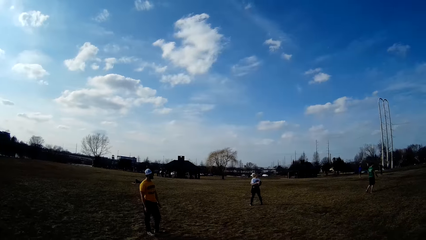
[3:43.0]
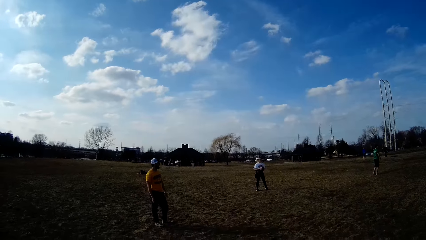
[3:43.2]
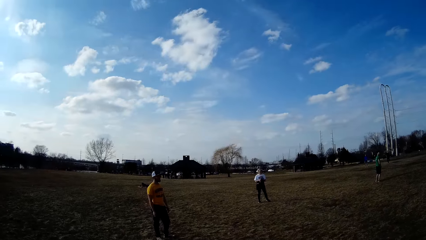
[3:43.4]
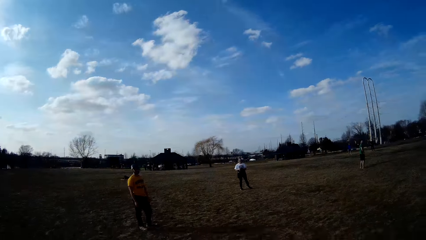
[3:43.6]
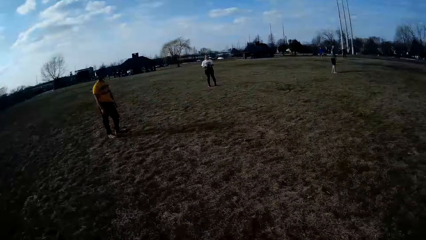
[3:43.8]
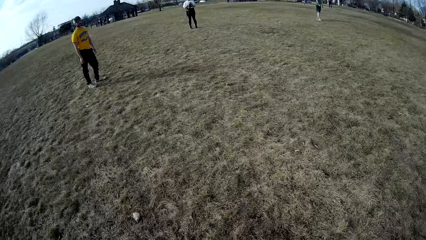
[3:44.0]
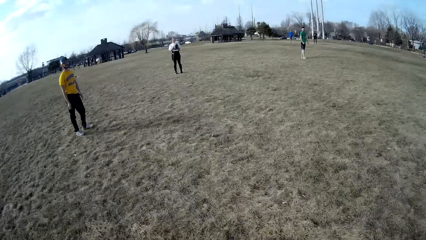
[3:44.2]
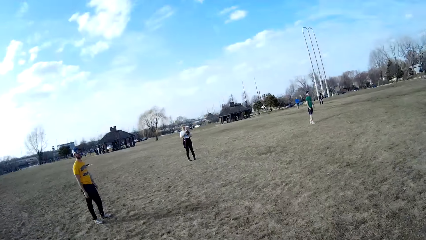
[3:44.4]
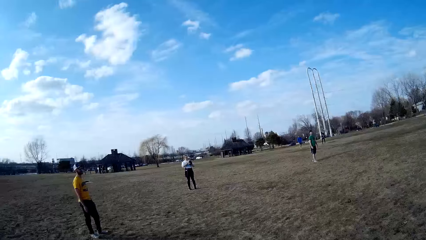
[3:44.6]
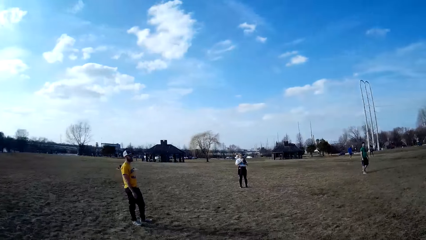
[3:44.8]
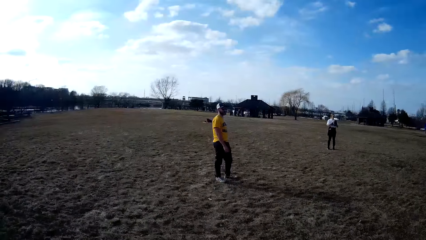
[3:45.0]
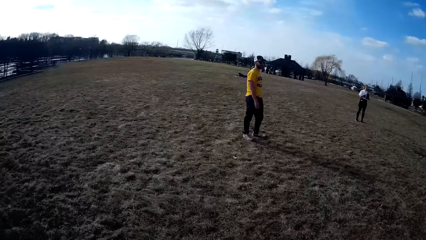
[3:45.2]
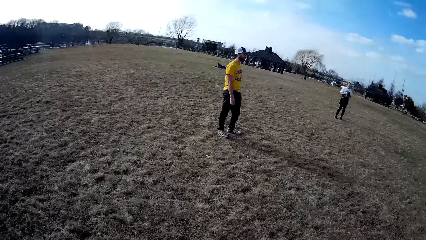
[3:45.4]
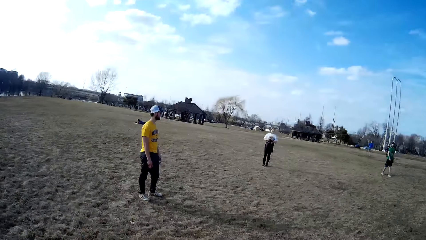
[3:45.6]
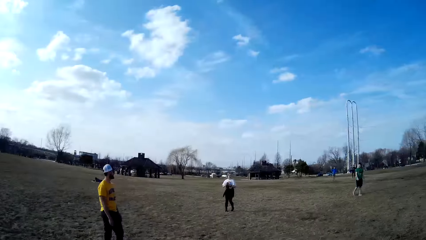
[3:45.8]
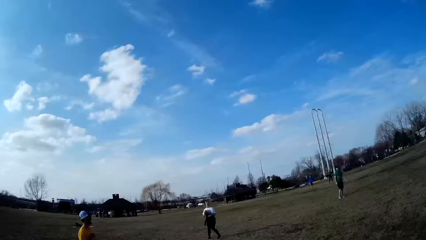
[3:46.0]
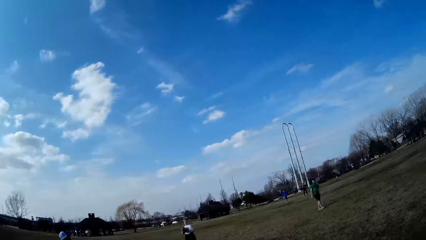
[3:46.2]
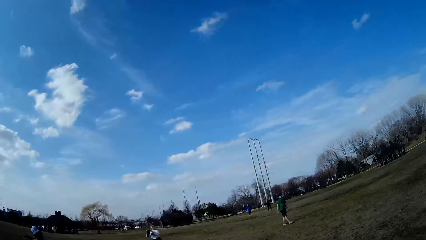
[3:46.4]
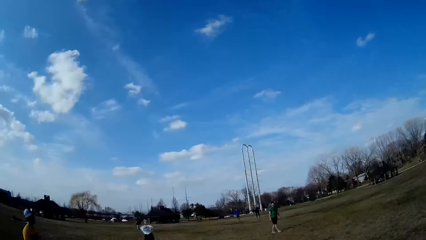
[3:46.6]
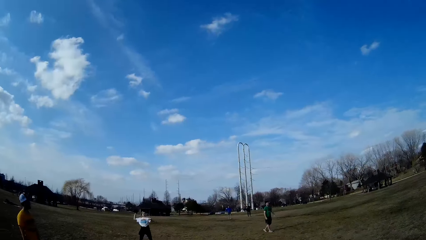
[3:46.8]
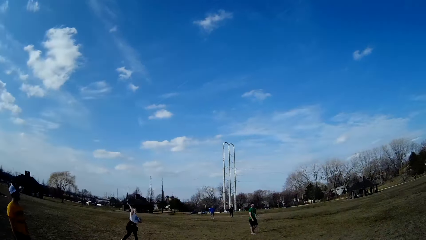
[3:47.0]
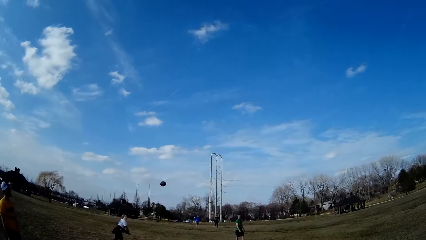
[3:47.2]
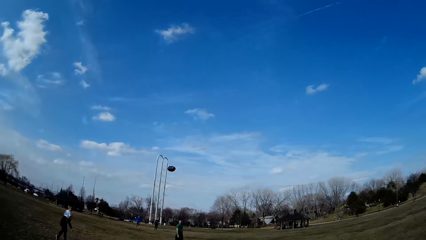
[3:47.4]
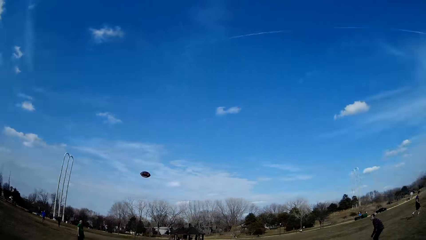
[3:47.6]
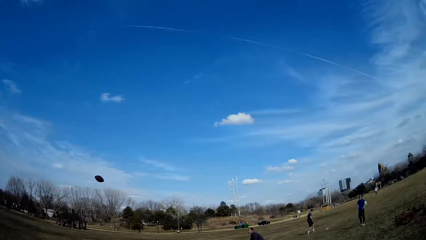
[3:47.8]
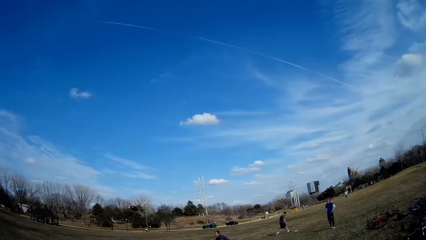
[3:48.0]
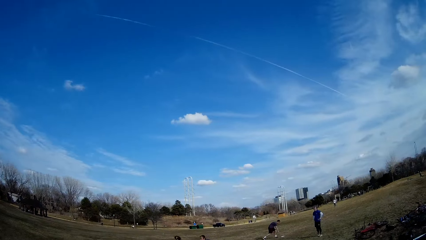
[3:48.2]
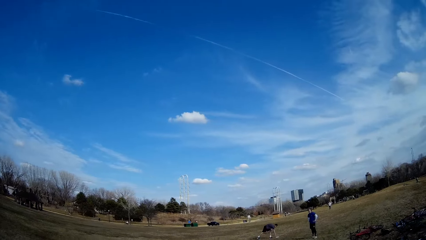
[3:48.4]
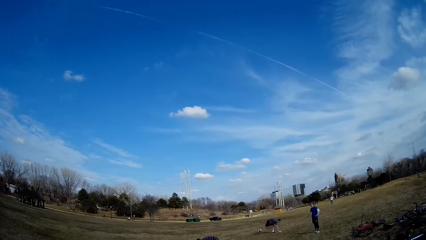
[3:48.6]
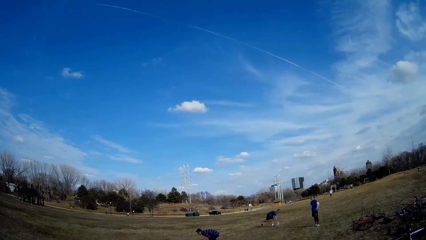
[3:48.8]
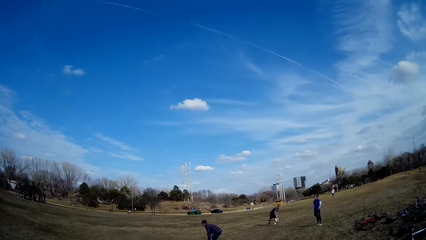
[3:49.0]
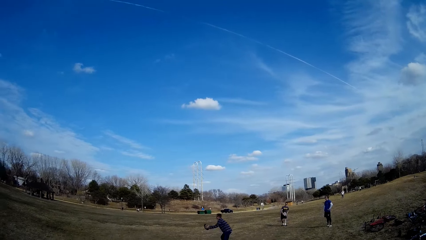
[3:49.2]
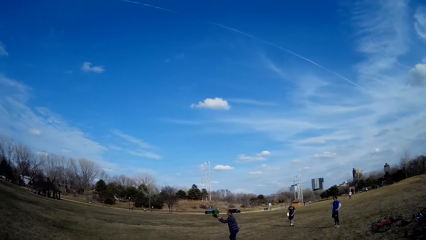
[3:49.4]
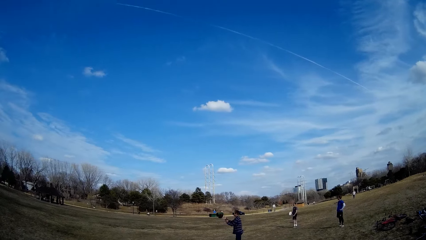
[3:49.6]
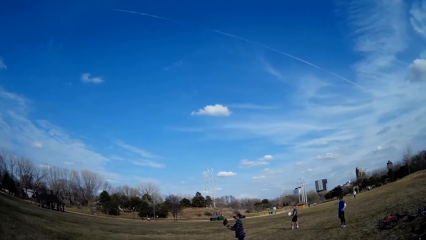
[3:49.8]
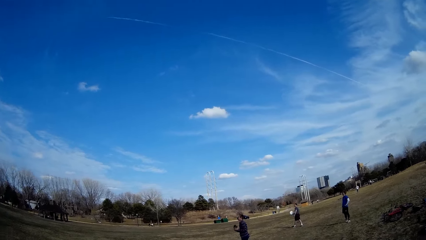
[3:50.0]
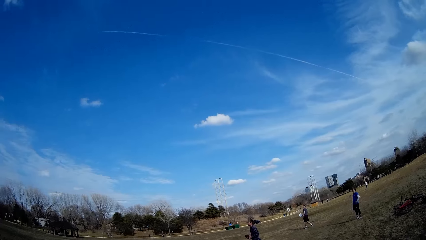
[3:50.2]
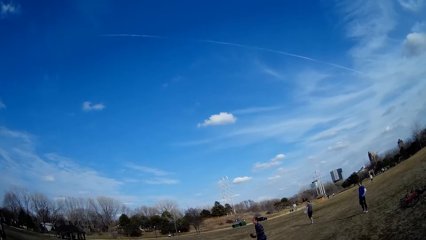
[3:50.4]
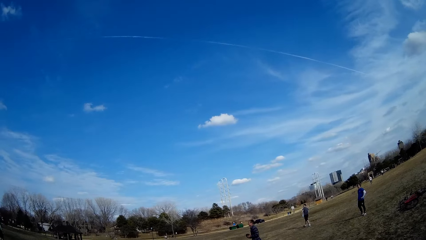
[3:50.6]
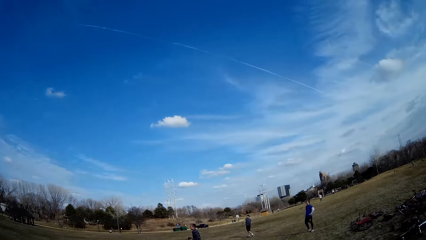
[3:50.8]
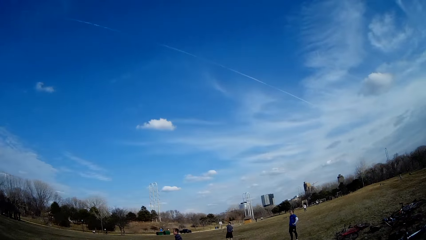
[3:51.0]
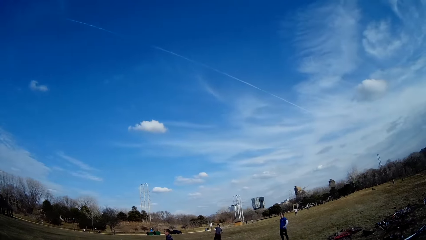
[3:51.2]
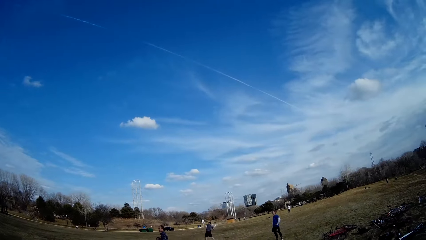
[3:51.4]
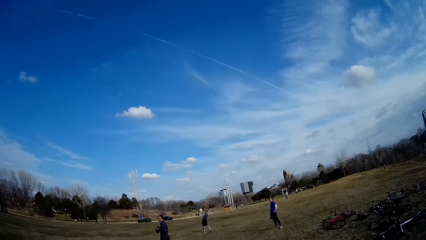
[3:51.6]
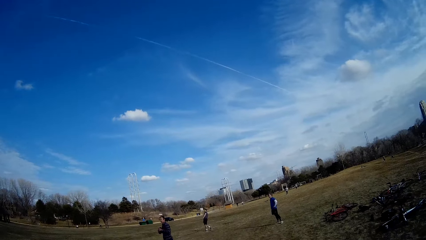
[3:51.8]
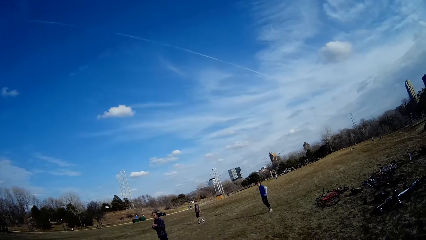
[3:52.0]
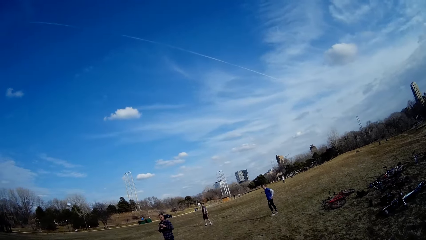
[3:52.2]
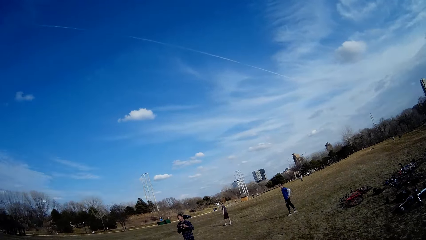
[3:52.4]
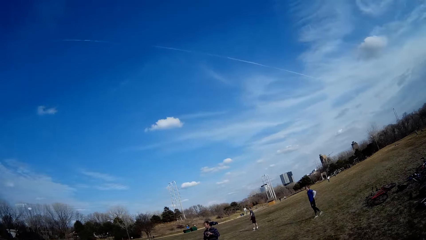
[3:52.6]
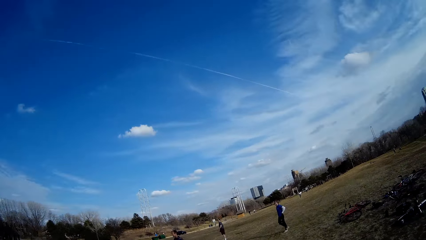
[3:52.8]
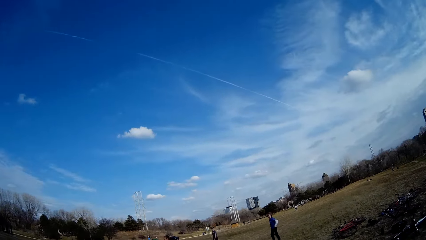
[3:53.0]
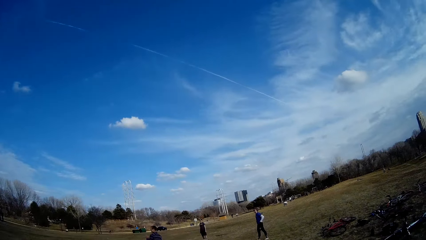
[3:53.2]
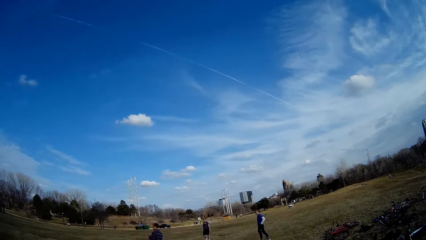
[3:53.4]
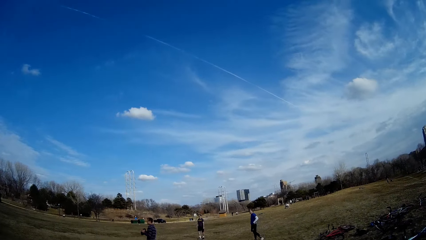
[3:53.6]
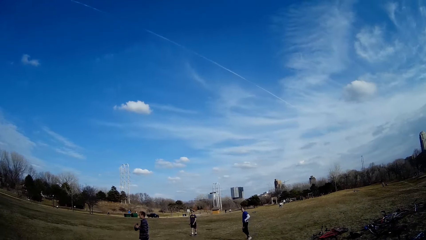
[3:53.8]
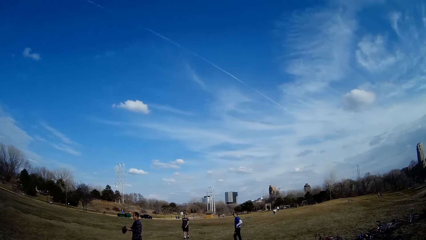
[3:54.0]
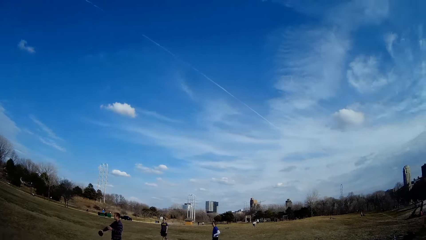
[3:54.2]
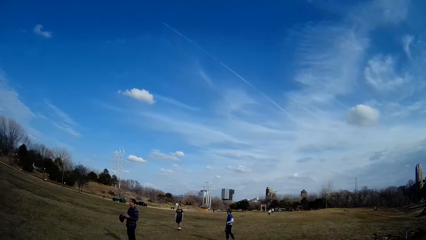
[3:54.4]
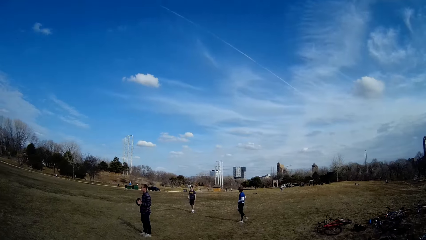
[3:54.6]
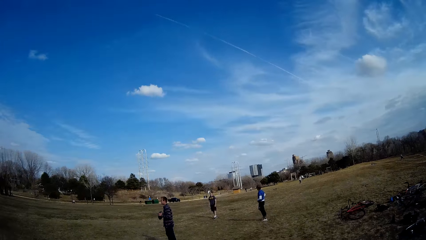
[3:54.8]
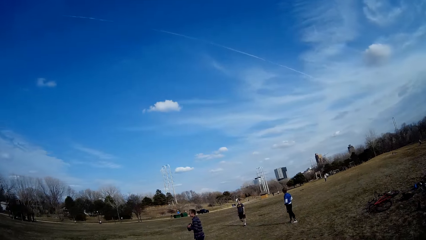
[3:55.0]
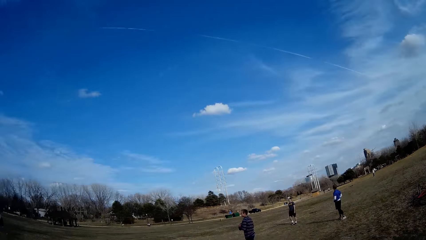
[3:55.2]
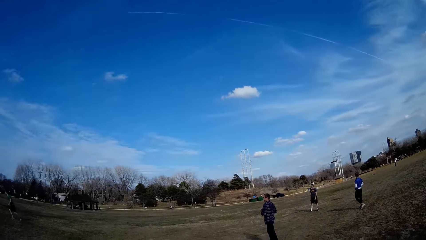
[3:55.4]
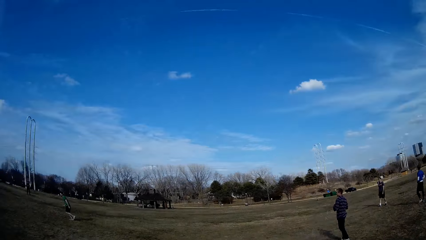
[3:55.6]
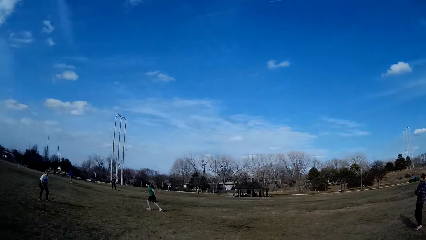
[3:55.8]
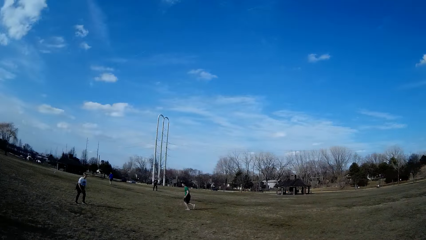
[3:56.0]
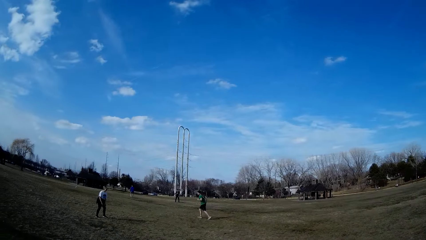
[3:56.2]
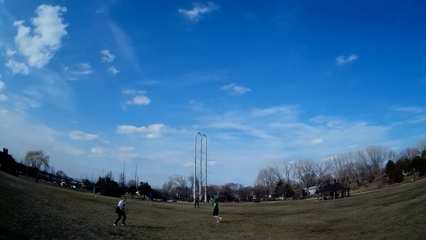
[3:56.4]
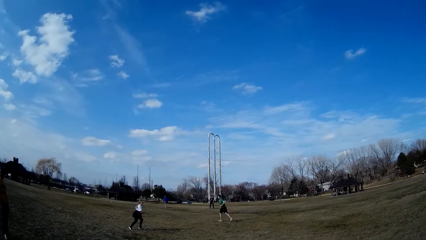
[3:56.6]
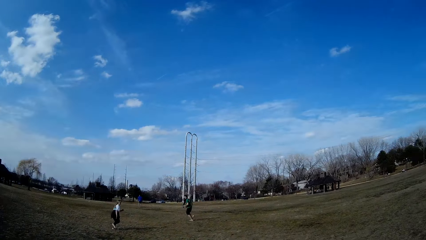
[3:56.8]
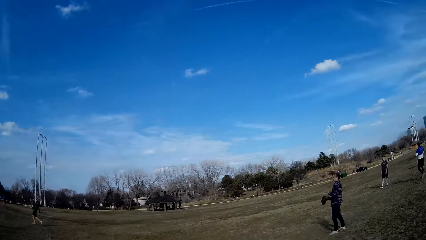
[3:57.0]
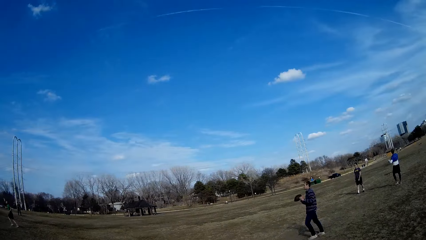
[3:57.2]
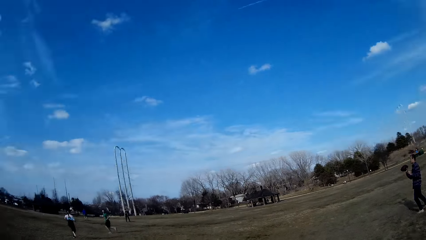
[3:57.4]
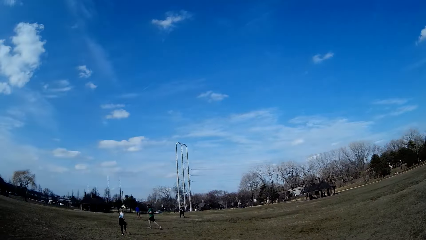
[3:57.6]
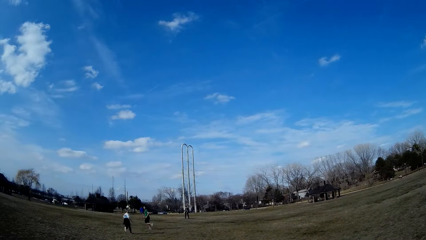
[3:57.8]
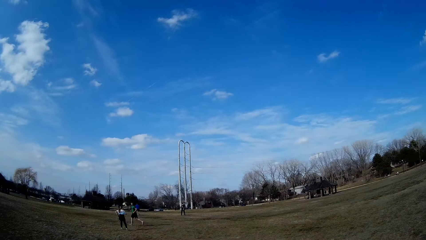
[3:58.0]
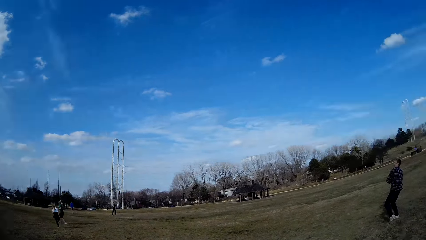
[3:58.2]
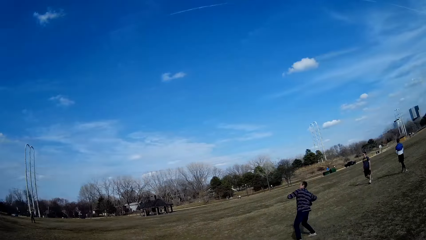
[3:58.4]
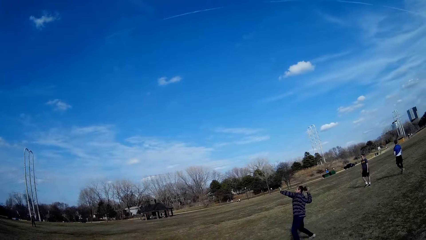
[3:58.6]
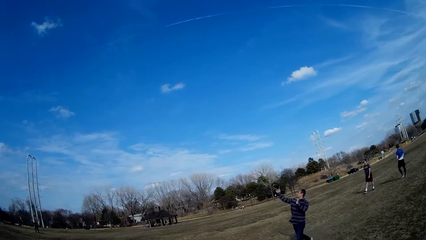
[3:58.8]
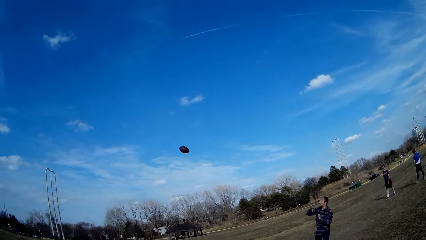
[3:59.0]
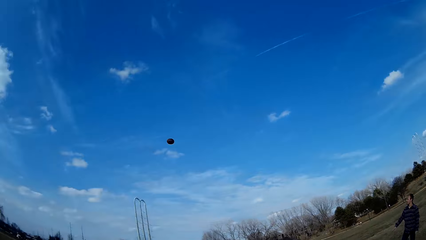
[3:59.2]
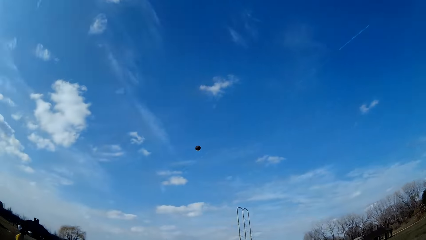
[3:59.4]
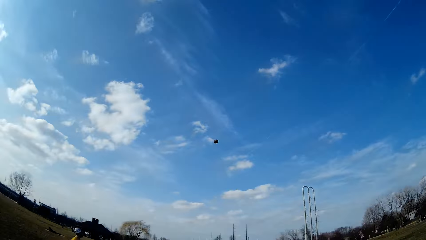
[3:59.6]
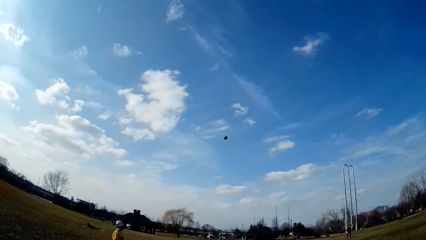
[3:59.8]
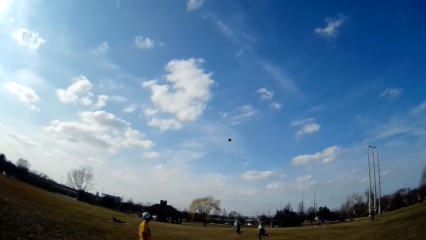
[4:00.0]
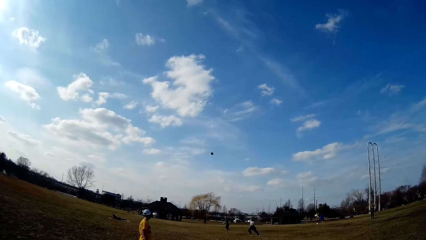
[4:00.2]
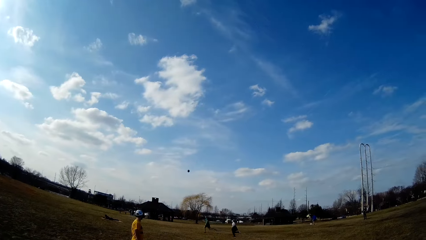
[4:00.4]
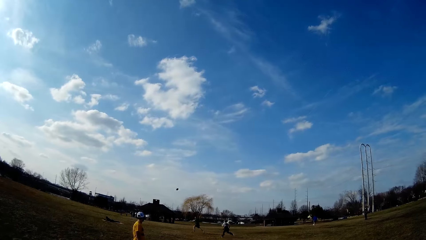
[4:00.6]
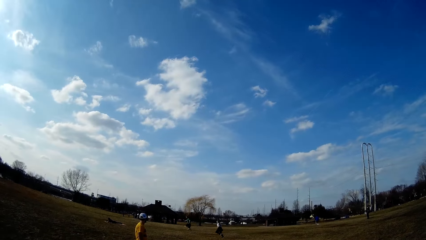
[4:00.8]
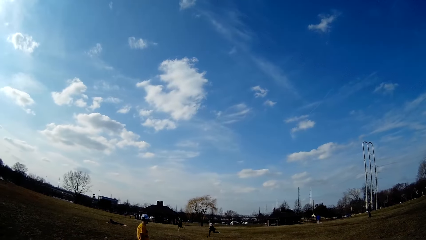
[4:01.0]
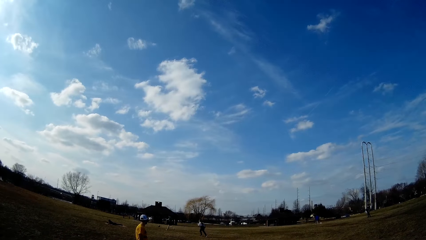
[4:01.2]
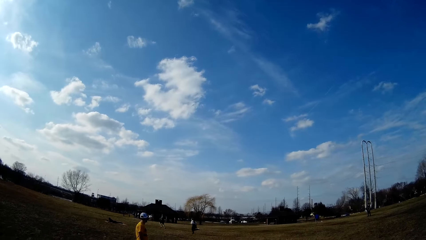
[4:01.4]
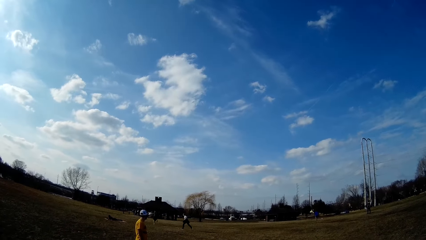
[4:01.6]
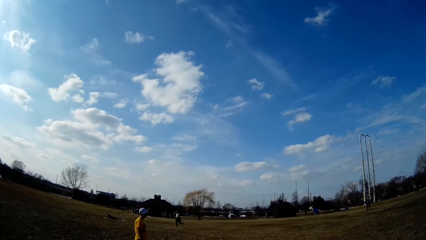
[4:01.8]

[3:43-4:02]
The woman throws the spherical ball to the man. The man flips the spherical ball in his hand. Another man throws the slate in the air. The first man throws the spherical ball in the air. The woman makes for the spherical ball. A third man makes for the spherical ball.
